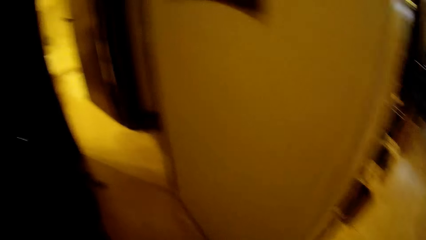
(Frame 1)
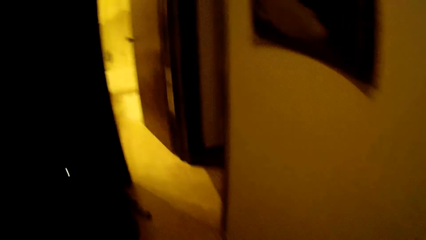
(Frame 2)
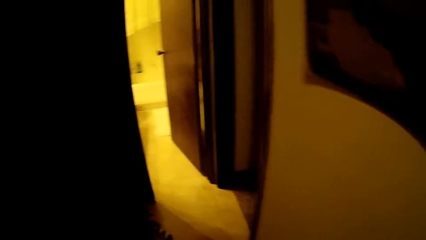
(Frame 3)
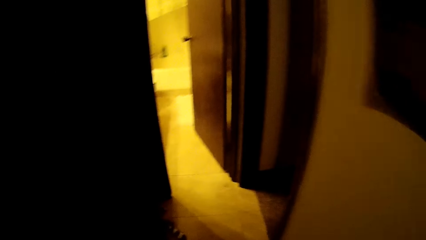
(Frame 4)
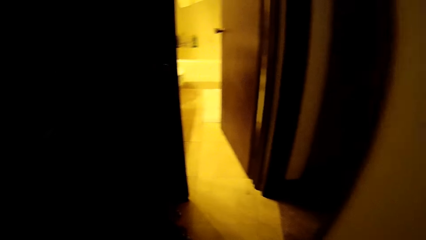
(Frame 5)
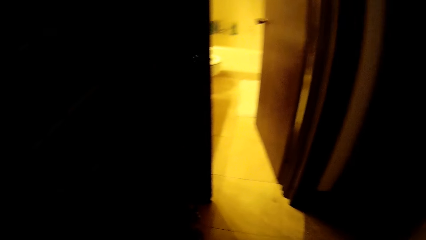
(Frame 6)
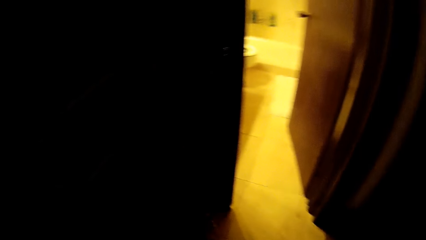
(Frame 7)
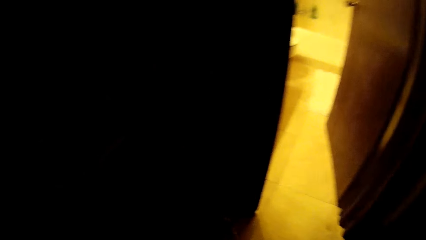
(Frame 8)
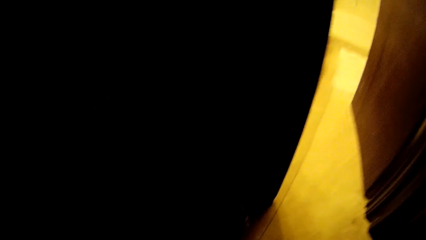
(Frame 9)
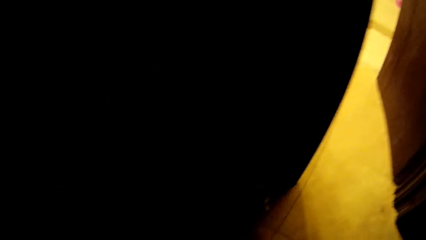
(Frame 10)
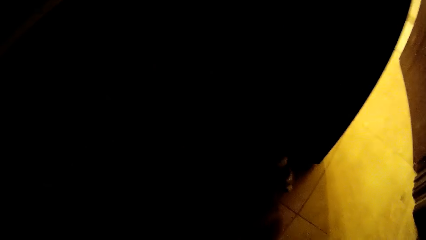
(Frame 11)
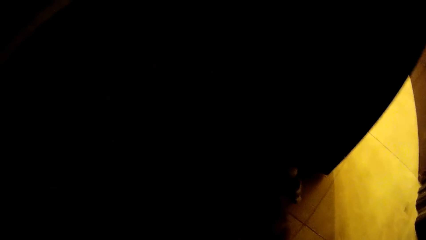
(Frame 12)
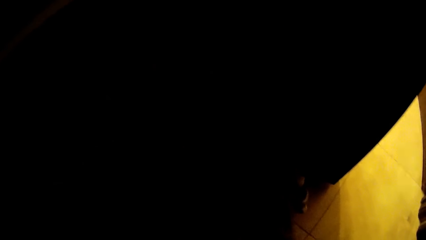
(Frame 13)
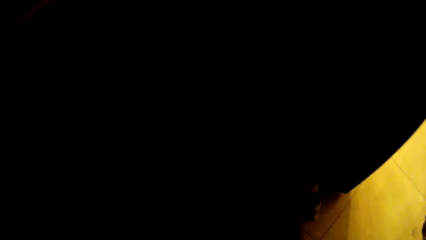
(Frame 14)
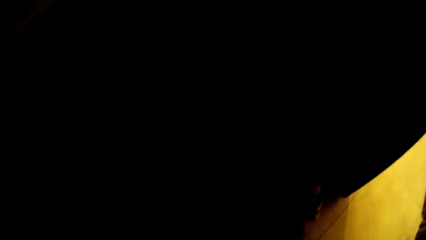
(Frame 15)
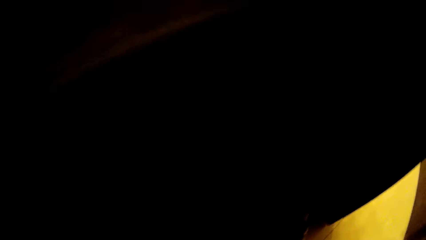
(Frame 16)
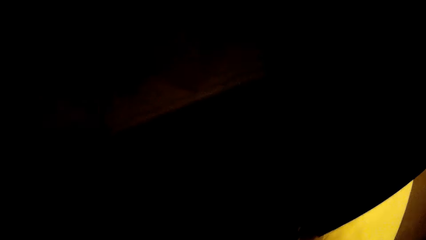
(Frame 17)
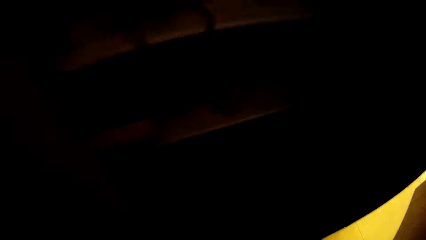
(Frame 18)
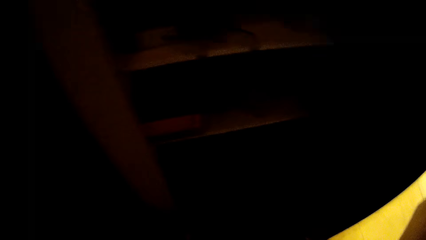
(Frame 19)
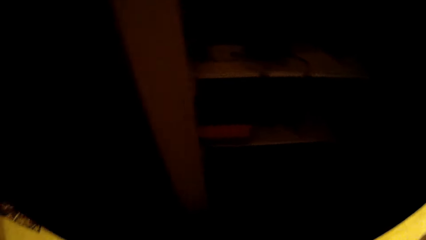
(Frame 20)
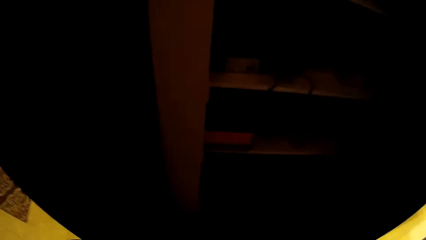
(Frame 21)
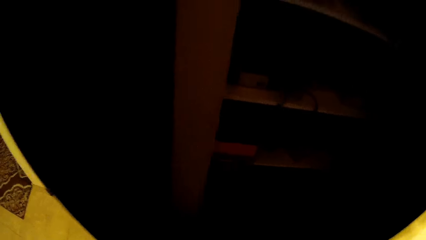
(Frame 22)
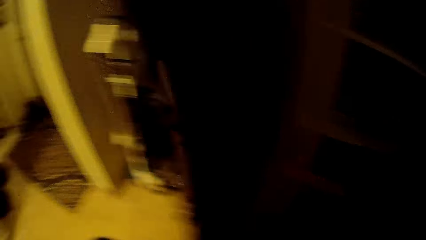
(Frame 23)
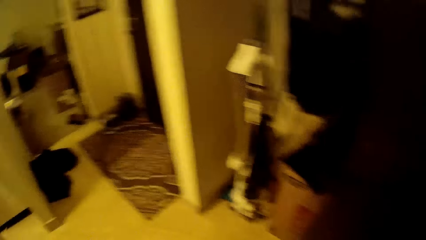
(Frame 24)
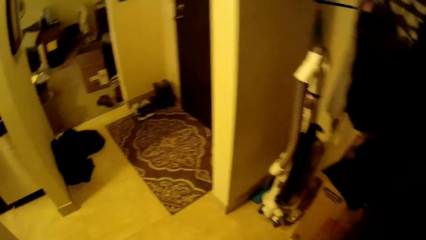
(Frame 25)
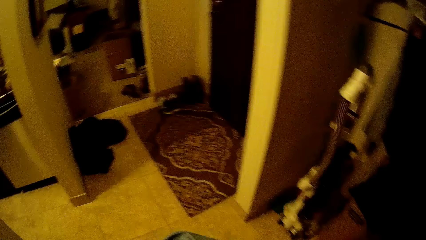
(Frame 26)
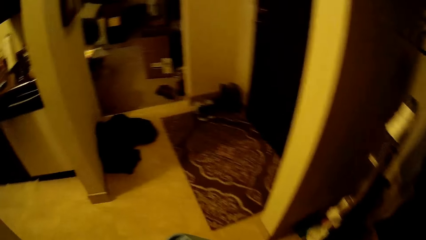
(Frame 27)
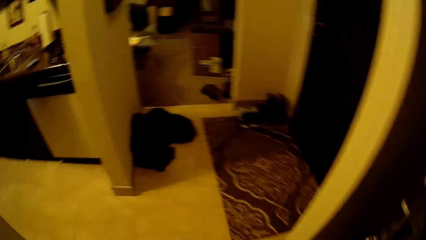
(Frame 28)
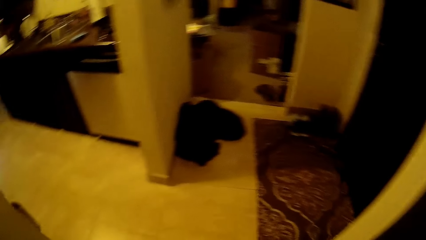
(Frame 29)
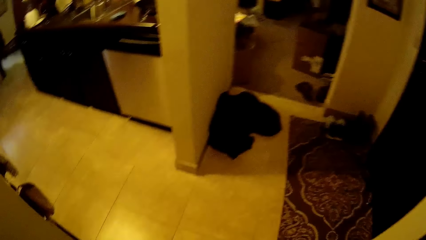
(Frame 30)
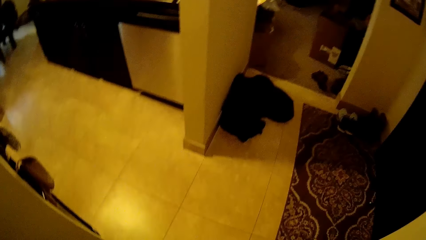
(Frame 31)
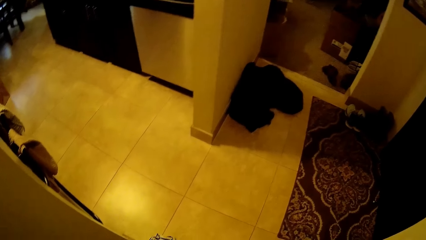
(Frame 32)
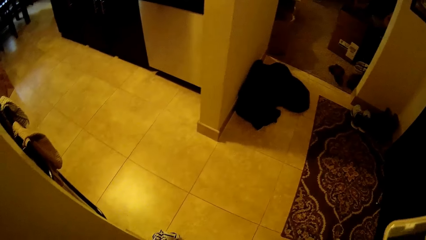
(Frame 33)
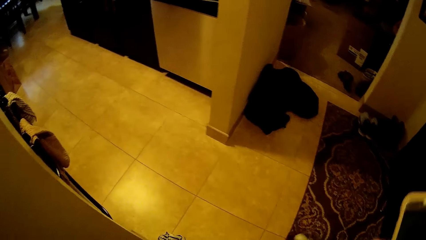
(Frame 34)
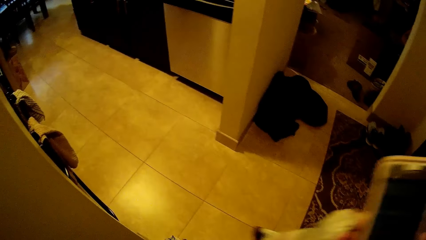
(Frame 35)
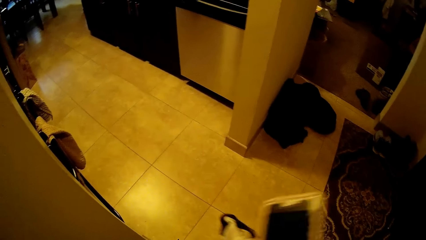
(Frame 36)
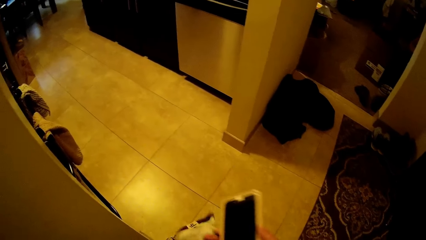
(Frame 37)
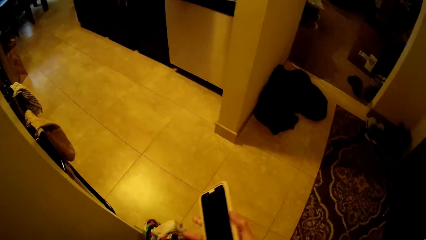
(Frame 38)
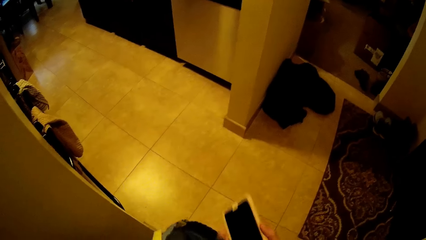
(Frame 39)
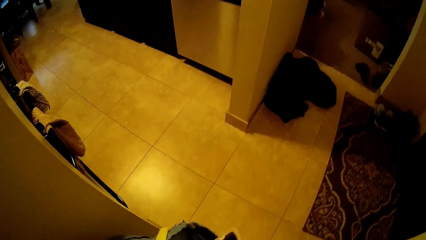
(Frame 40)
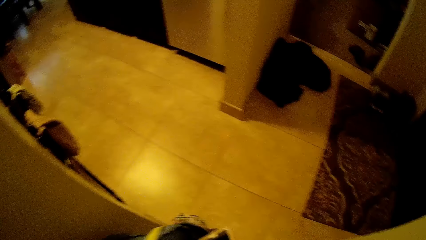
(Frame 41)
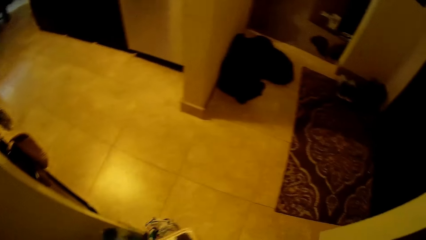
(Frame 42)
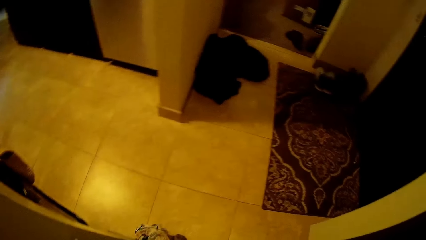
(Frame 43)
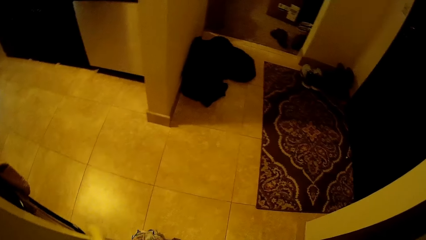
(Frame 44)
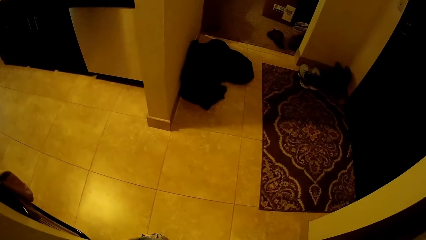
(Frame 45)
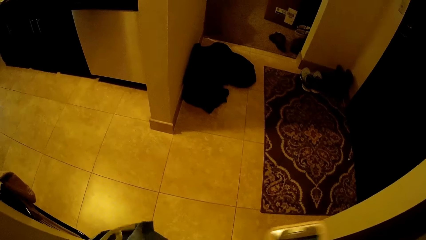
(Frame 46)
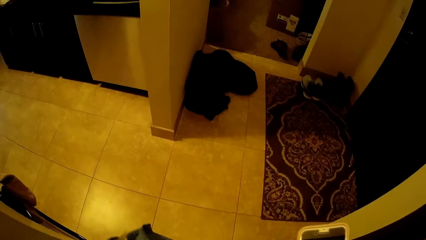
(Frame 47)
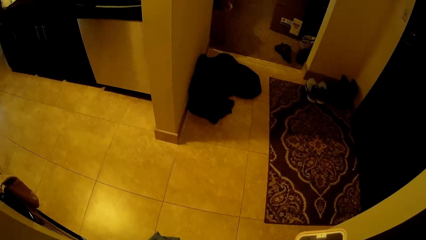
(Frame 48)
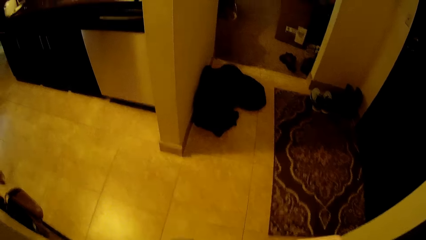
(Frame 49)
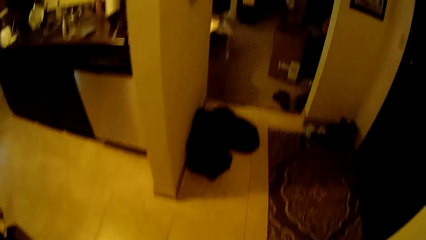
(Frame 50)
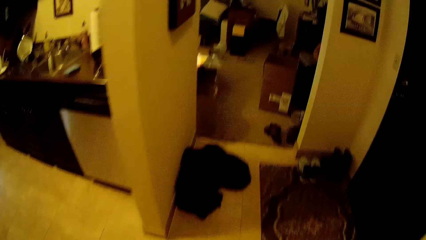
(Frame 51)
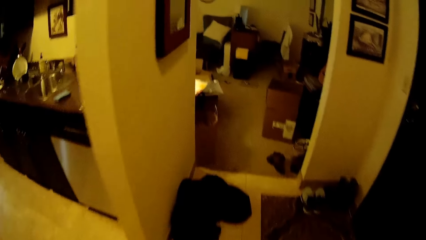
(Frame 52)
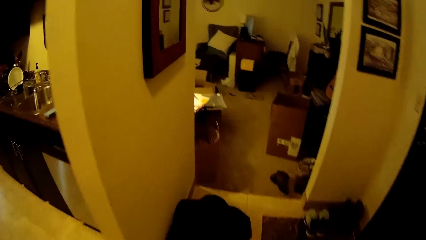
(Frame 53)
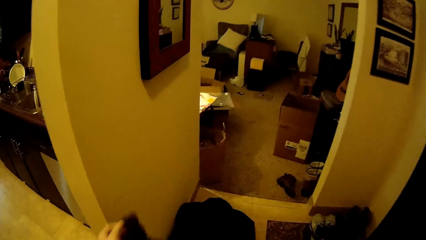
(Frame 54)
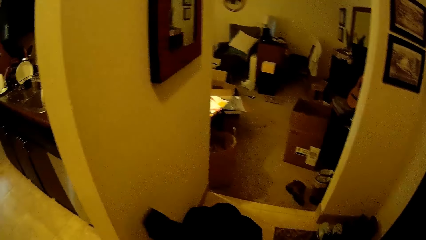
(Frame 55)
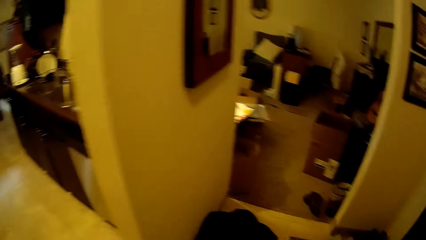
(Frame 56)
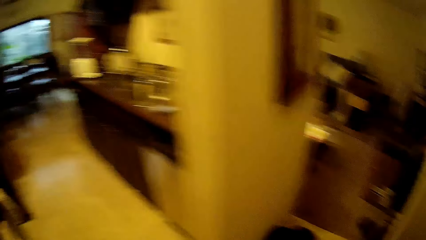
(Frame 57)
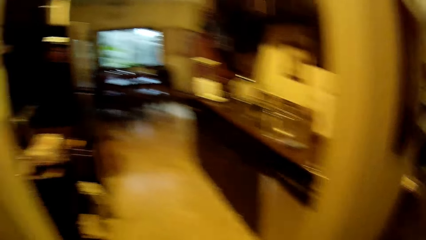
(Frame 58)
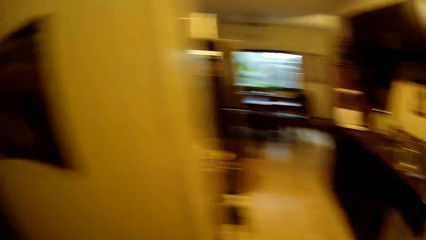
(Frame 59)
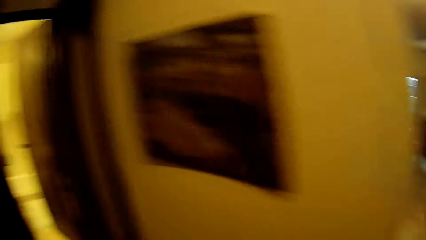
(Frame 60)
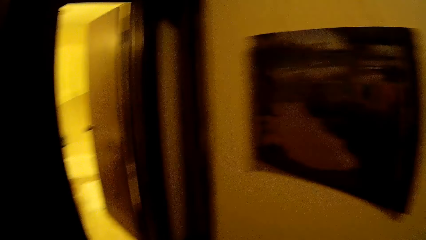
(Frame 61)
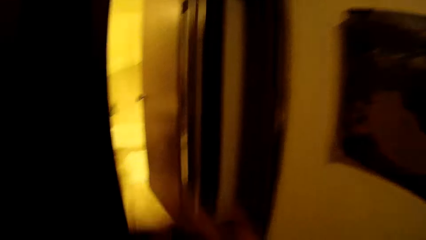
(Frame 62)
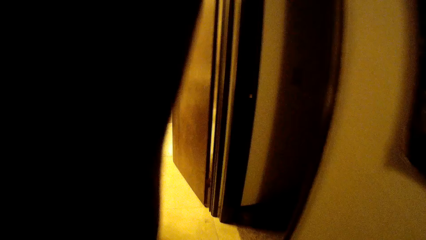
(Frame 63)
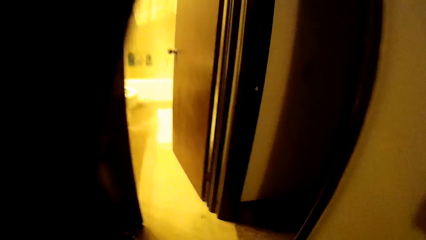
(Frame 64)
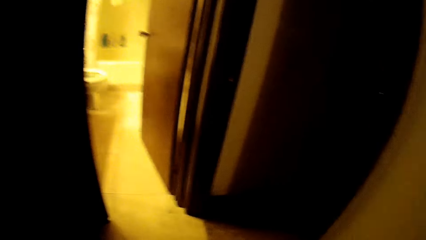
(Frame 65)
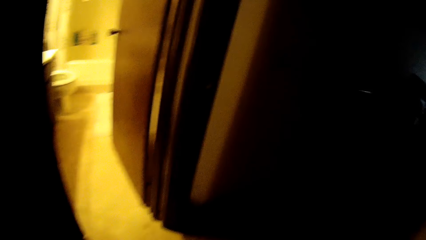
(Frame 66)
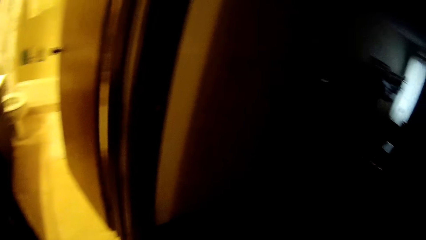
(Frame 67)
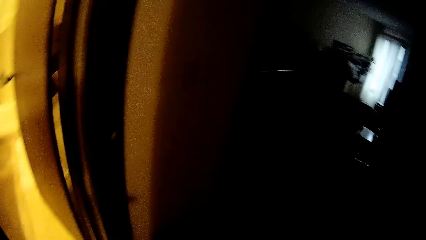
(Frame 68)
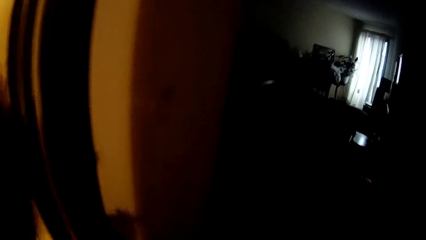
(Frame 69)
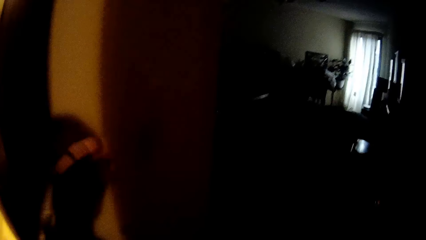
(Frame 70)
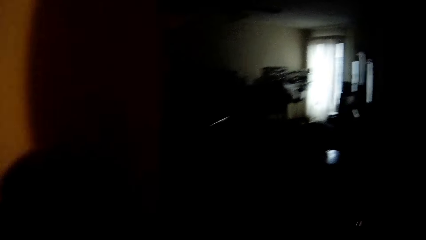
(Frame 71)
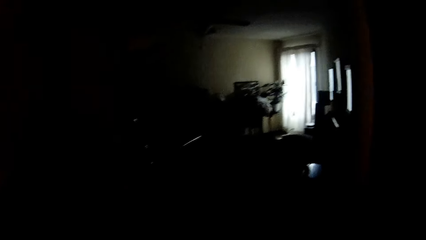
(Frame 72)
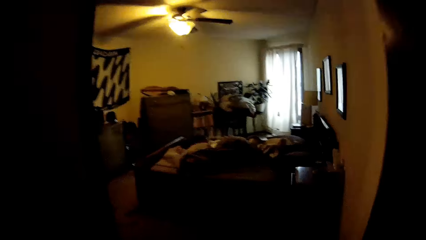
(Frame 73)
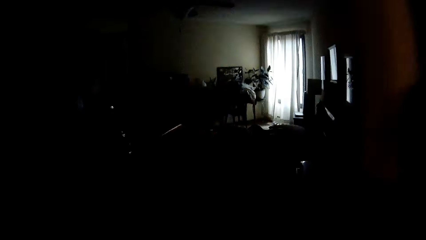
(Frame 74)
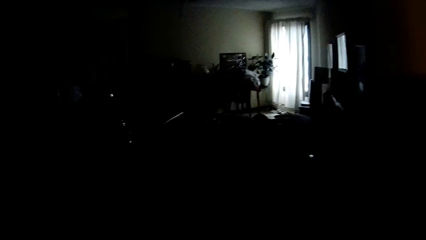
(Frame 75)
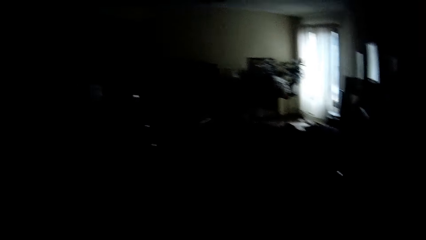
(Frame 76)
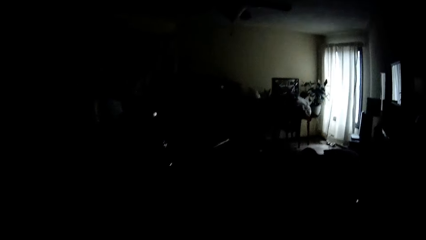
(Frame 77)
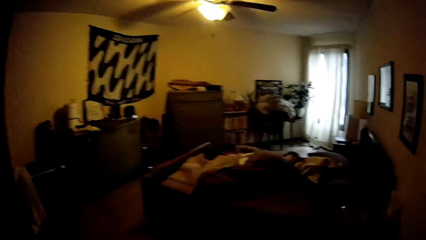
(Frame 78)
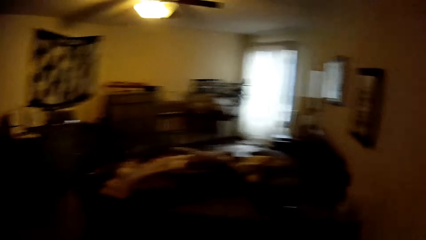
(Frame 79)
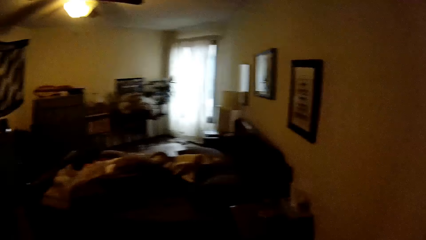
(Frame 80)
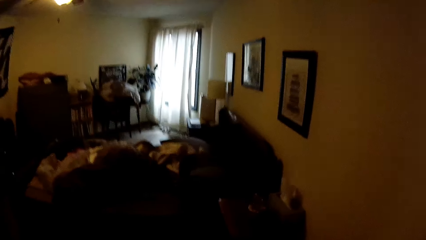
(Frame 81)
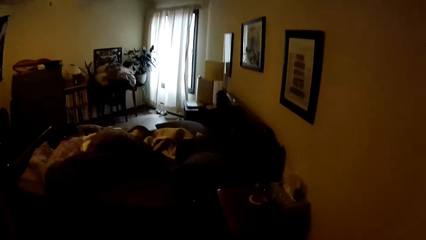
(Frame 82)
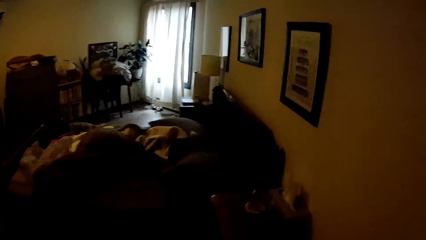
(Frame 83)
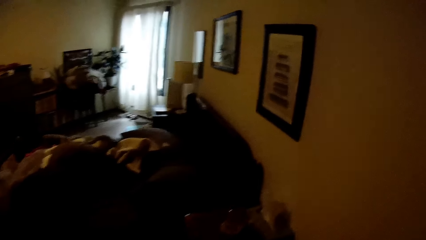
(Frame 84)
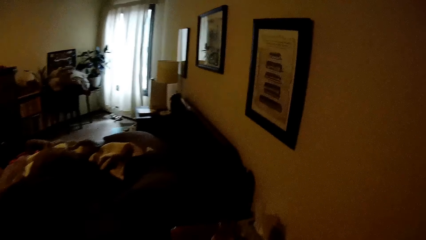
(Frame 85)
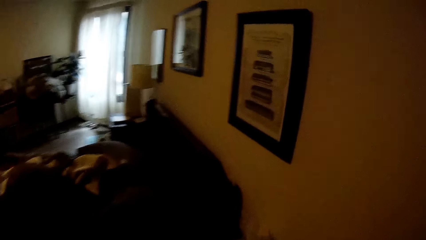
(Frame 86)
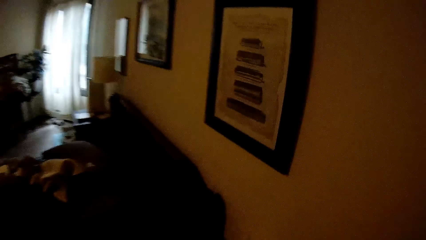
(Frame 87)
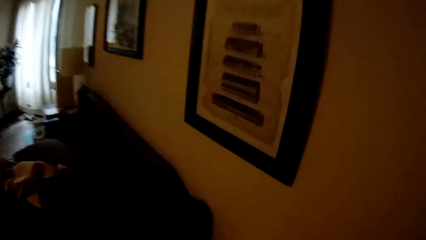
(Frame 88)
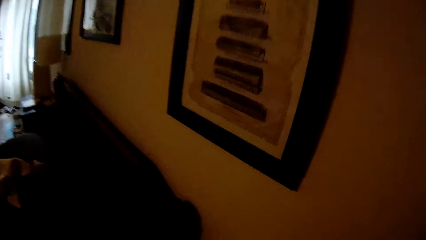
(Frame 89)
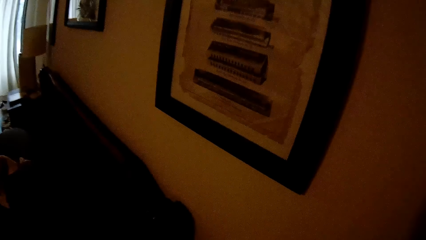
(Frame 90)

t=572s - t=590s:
The camera wearer drops the clothes on the floor with both hands. She raises the phone. She touches something. She walks into a bedroom from the corridor. She turns on the bedroom light with her left hand. She turns off the bedroom light with her left hand. She turns on the bedroom light with her left hand.
